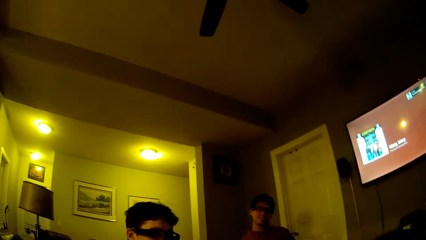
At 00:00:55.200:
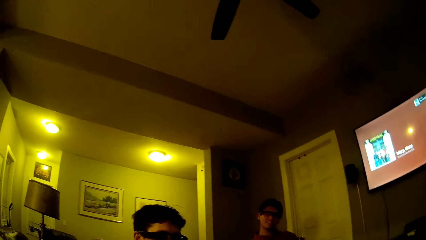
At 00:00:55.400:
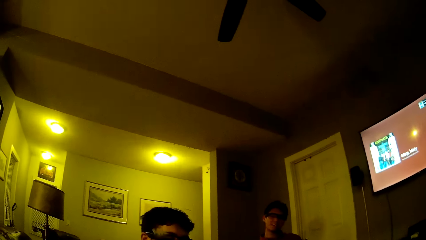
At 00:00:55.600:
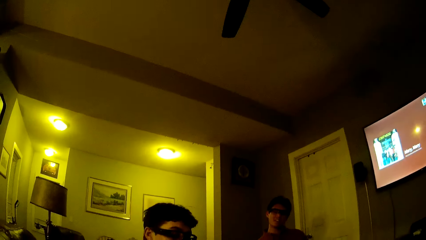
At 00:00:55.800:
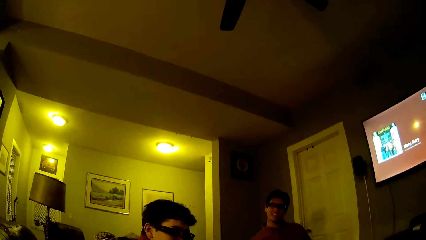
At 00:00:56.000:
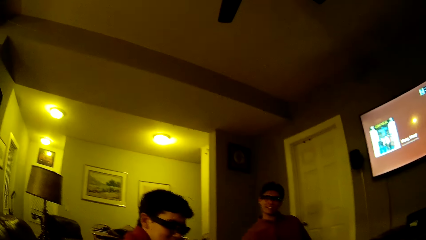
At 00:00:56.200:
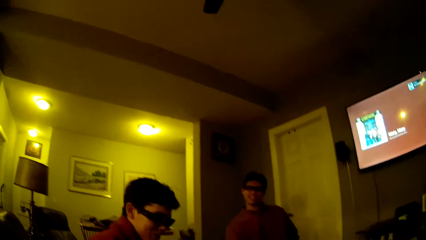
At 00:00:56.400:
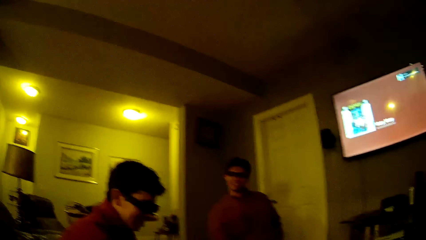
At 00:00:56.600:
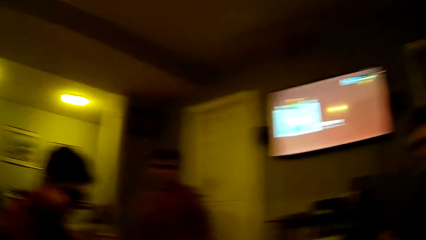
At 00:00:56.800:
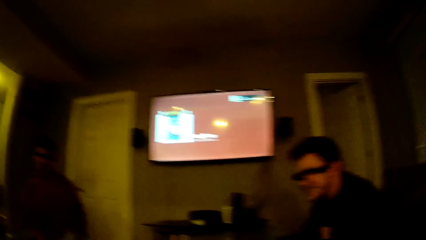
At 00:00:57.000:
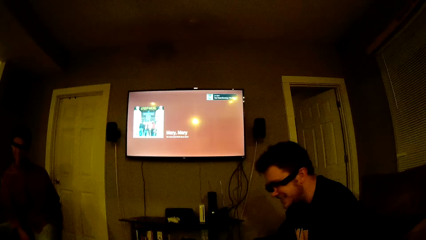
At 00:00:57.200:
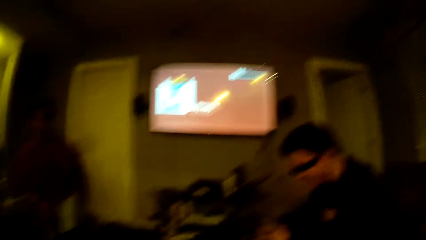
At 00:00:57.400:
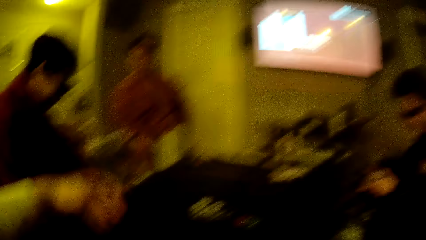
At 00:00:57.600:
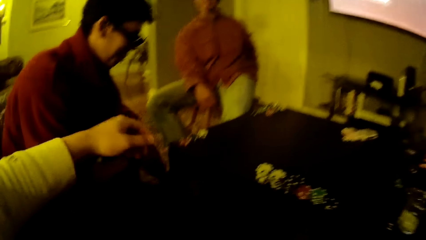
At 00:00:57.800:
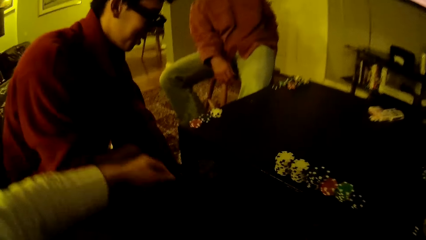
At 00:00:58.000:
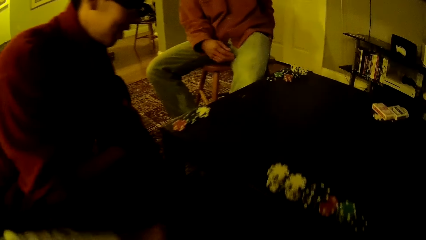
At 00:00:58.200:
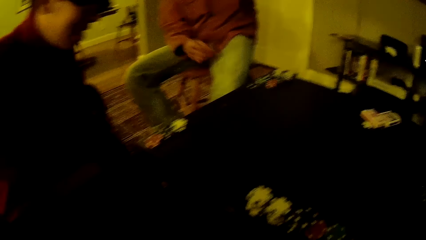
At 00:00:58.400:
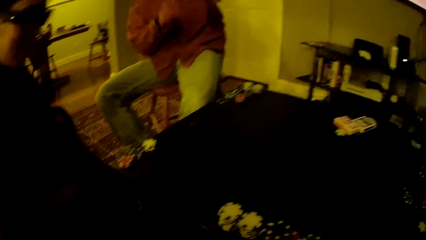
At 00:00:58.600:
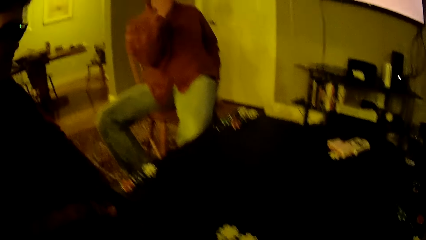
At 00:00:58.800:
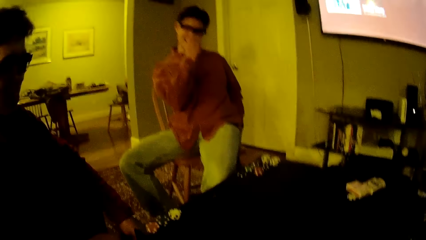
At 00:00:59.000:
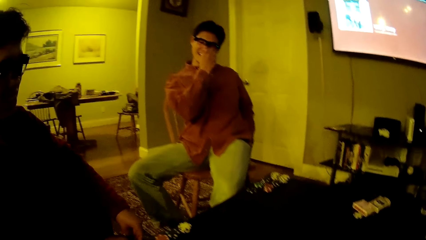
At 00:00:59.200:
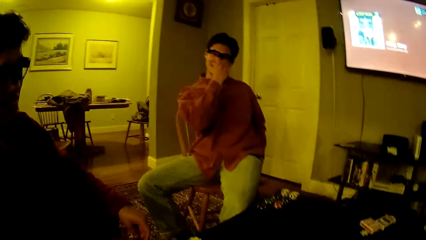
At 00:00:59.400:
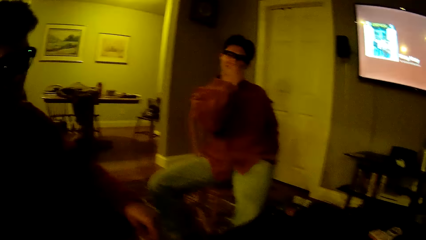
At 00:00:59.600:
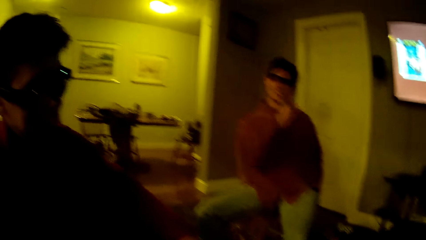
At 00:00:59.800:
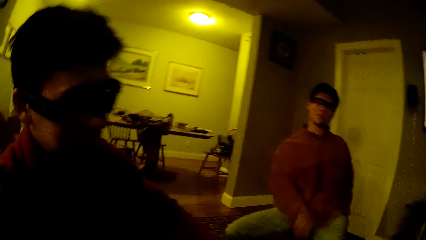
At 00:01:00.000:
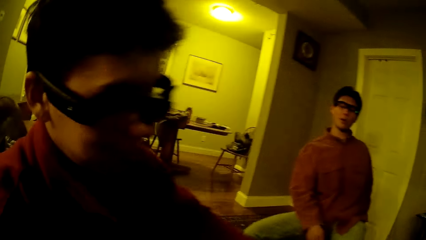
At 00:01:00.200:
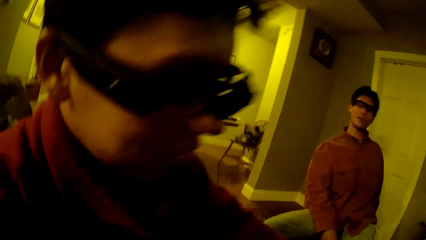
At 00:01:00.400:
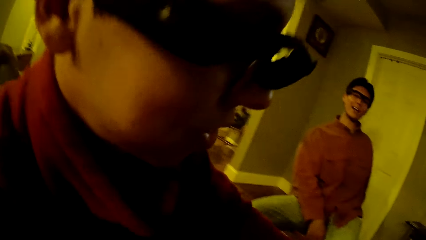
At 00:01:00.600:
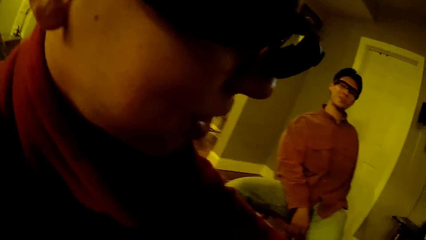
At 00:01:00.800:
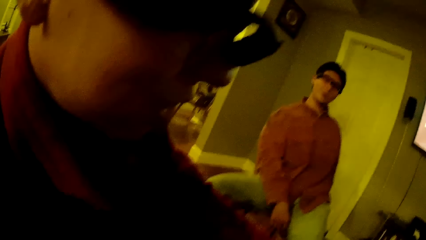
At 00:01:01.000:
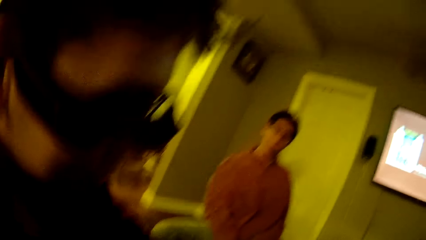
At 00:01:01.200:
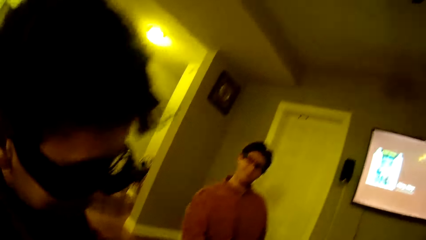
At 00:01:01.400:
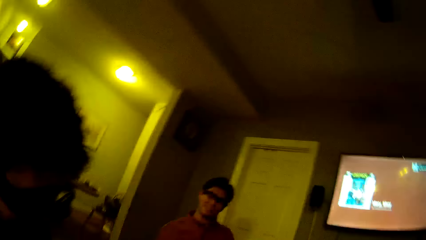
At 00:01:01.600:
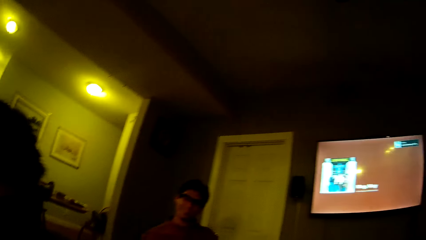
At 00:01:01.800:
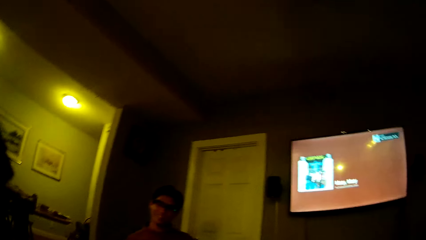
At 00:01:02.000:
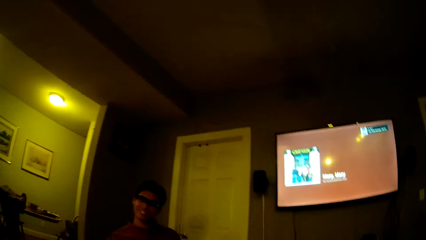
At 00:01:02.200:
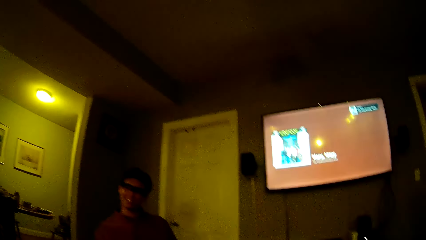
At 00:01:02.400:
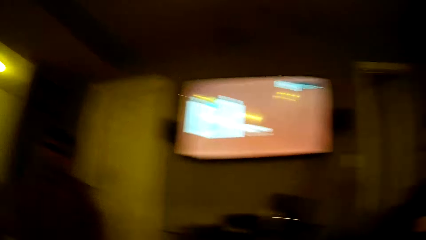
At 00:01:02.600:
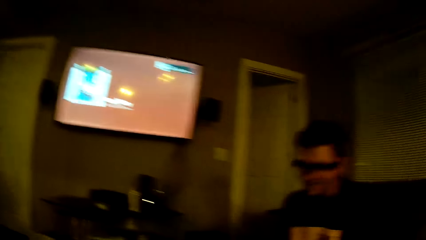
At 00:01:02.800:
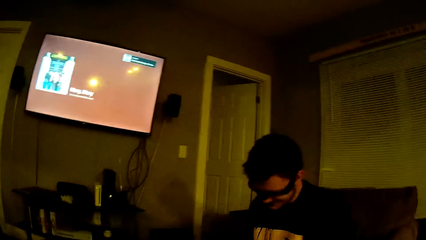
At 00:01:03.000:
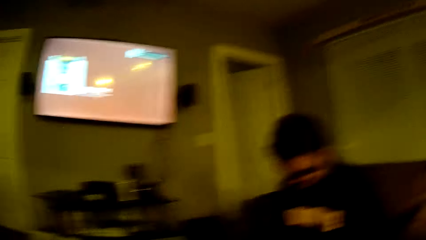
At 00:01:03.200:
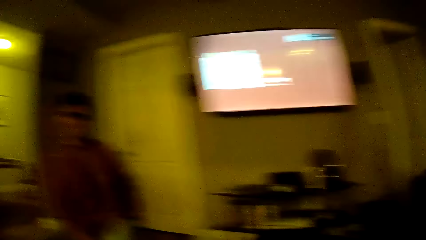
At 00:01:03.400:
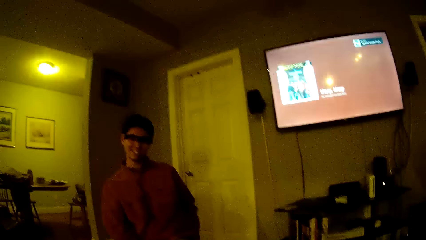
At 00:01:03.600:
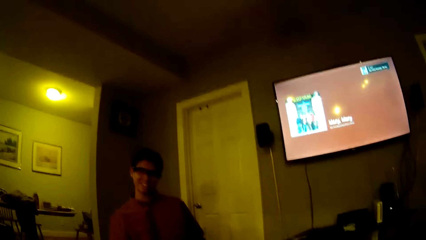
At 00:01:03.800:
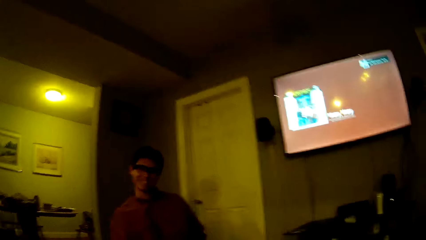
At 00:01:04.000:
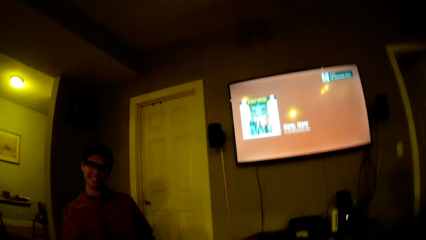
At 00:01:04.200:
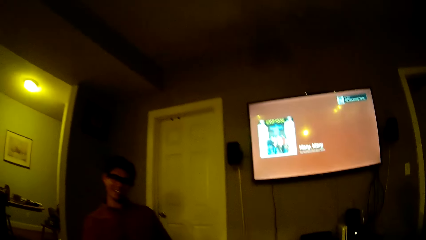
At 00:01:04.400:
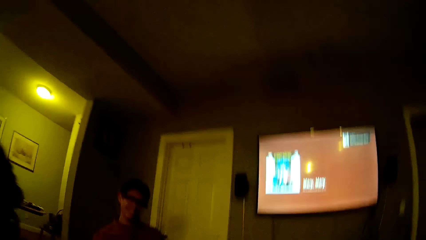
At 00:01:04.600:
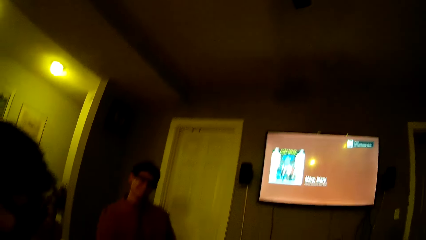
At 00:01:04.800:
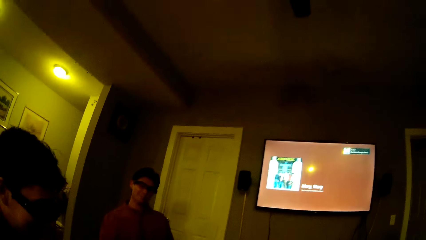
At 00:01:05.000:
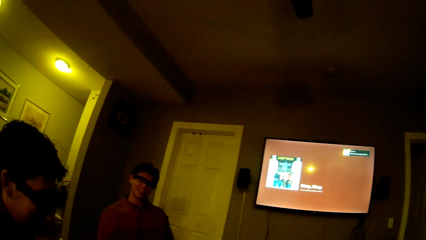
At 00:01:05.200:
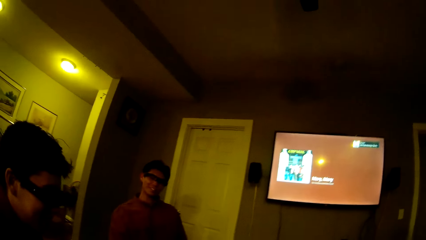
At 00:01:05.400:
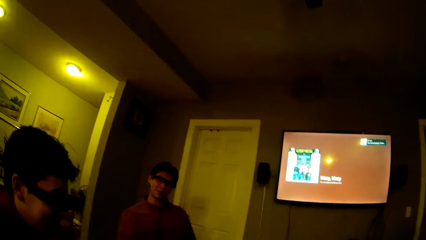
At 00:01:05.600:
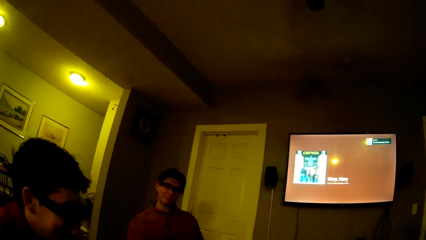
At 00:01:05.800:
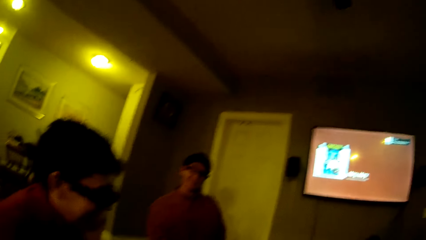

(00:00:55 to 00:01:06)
The camera wearer throws the chip at a man with his left hand. He moves his hand. The man holds the chip in his right hand. Another man holds his nose. The camera wearer looks around.

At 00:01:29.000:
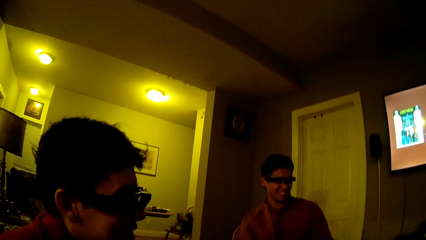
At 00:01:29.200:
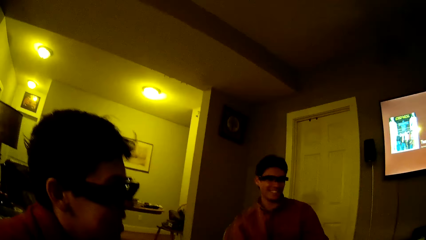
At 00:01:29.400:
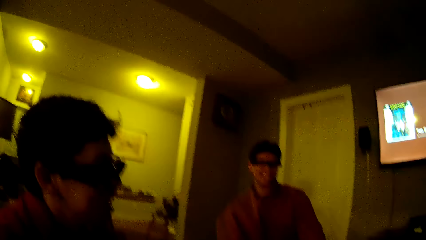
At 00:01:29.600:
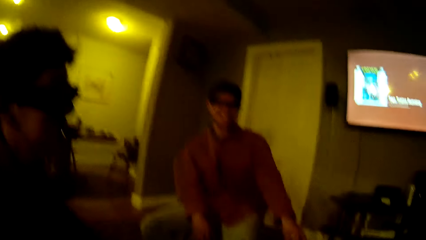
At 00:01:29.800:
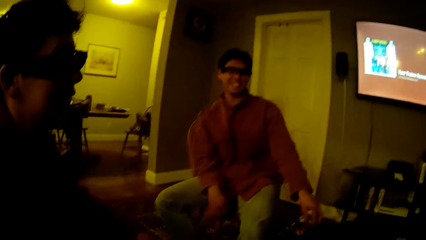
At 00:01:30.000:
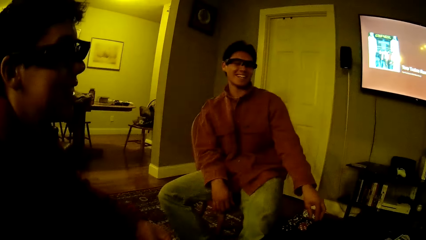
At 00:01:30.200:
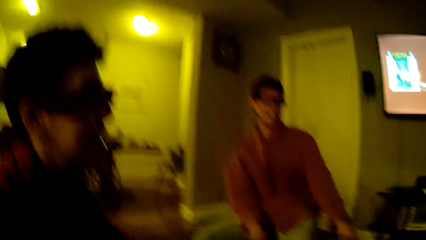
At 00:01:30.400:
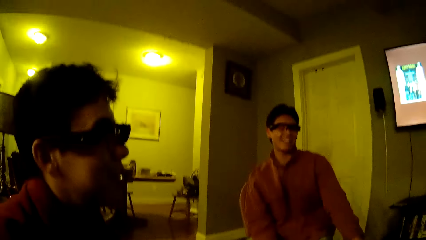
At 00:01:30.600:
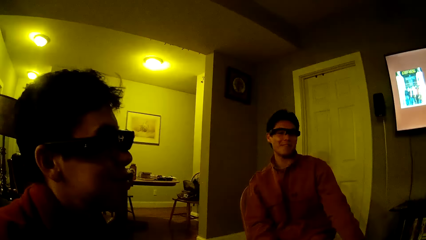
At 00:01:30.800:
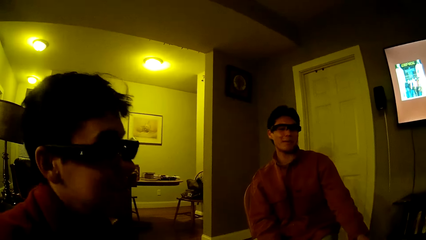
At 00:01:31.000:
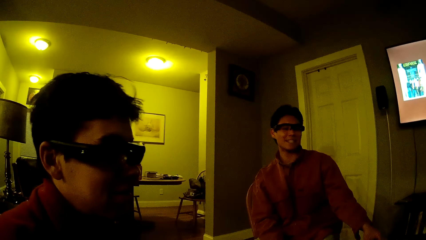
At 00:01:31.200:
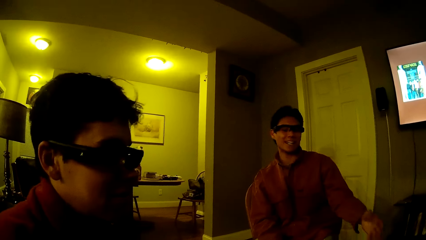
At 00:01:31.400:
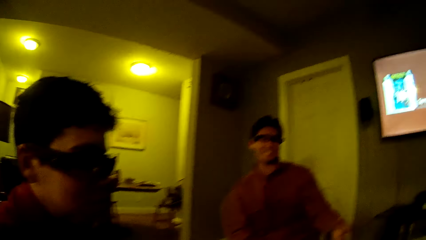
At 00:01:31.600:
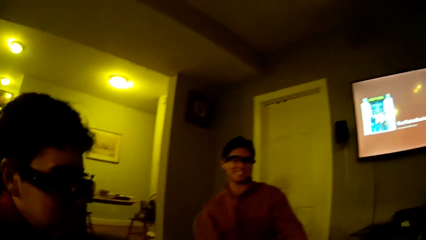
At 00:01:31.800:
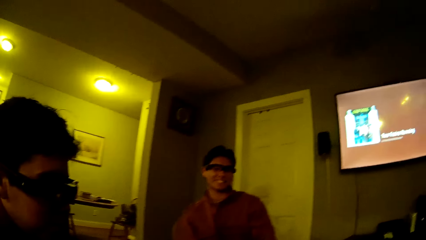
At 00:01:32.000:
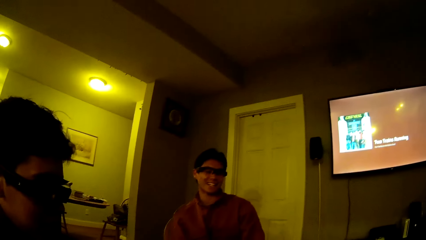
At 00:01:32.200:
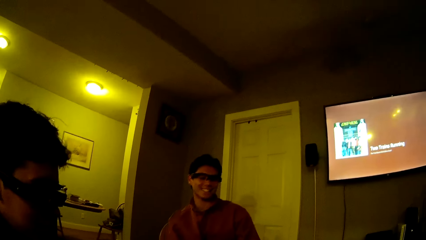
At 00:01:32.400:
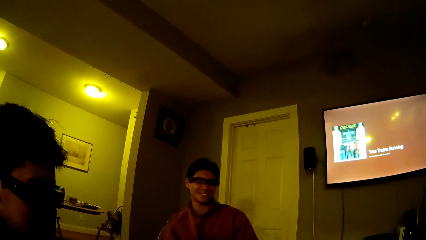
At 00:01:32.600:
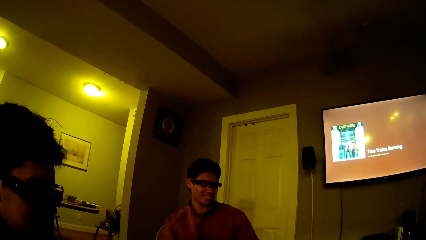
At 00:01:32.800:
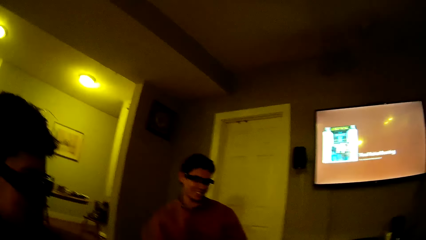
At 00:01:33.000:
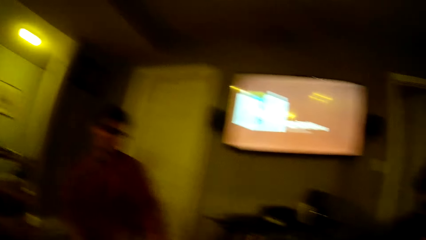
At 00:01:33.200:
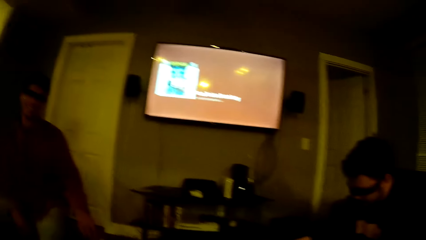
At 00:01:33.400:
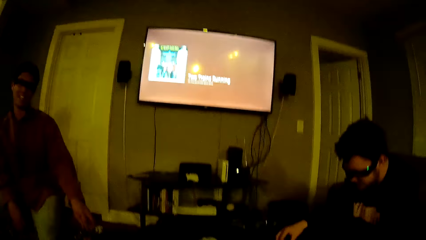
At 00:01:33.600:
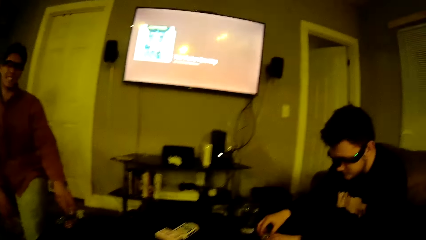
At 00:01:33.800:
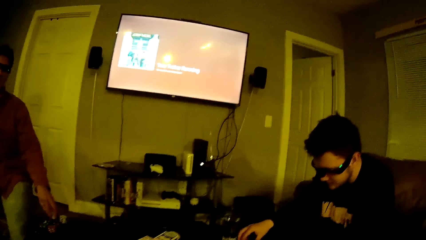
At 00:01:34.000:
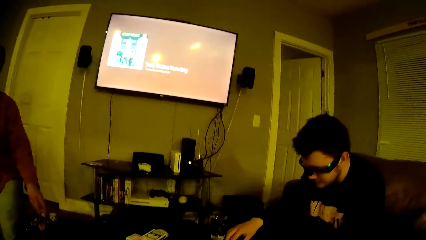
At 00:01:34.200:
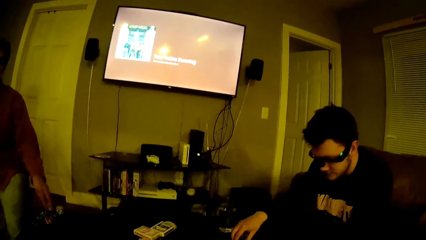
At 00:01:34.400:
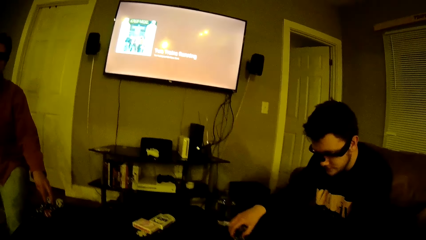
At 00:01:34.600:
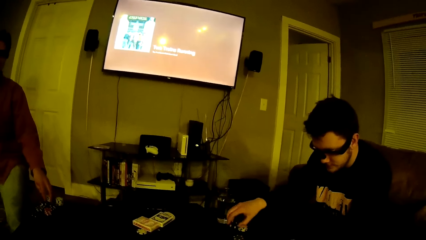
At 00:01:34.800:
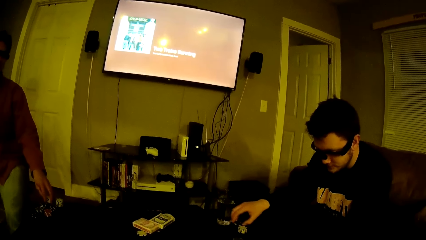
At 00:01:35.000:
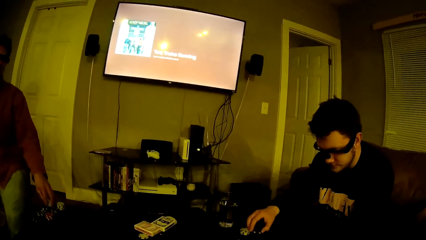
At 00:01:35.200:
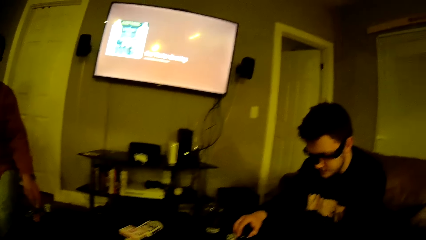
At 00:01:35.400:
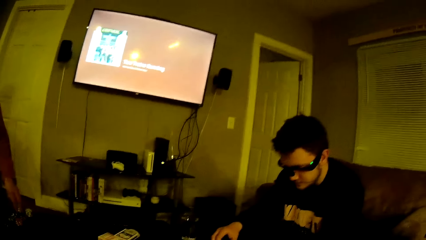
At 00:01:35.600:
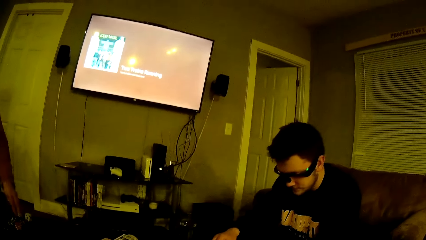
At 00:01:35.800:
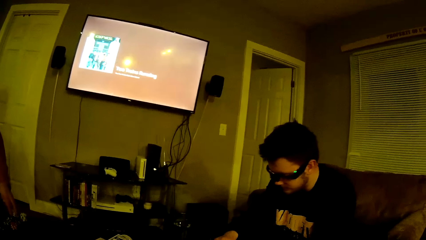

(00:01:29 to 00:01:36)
A man touches a chip on the table with his left hand. Another man holds a chip with his right hand. The other man moves a button.
